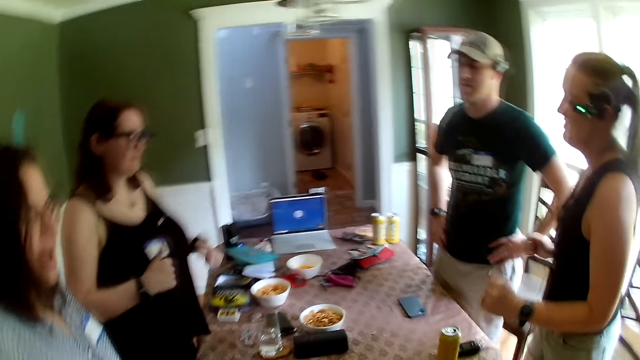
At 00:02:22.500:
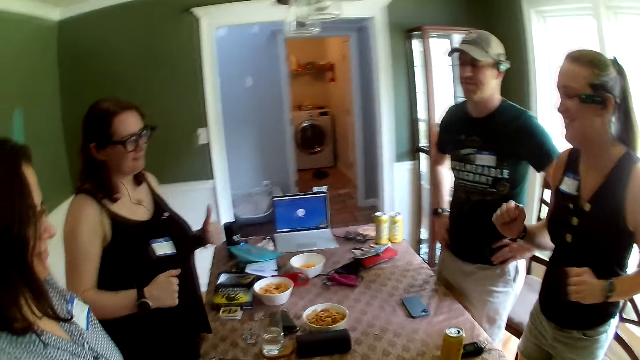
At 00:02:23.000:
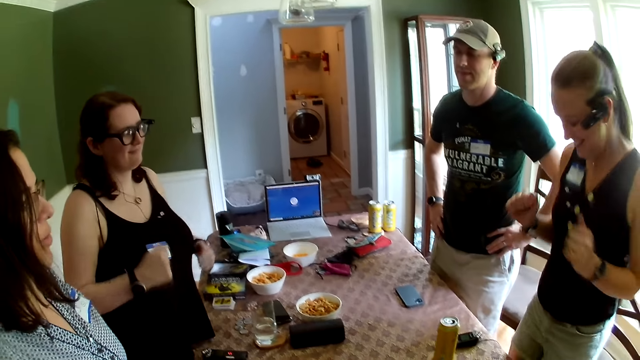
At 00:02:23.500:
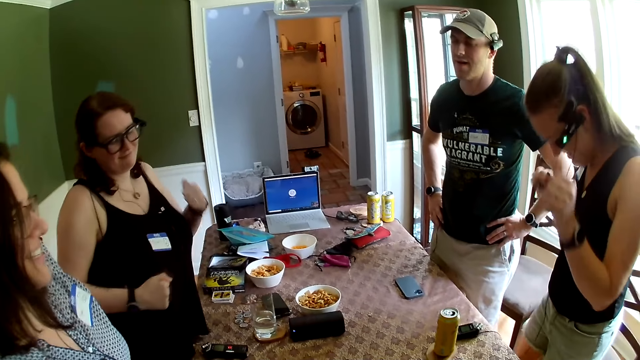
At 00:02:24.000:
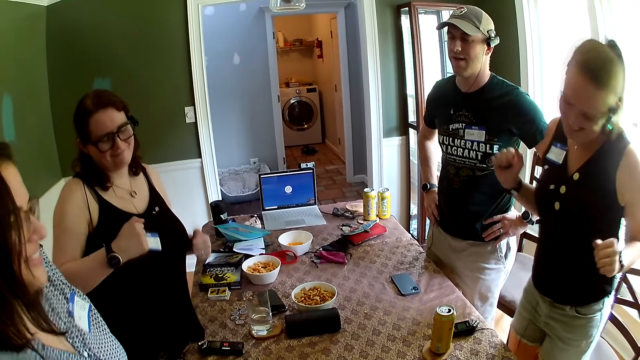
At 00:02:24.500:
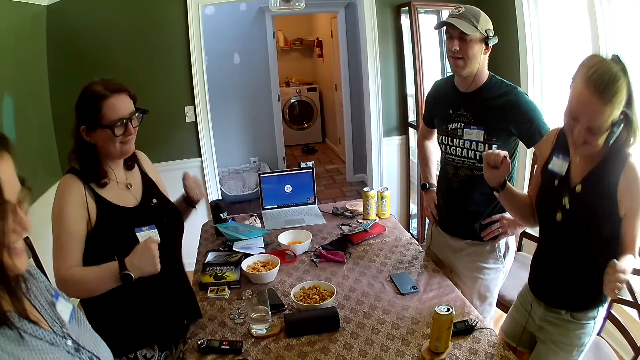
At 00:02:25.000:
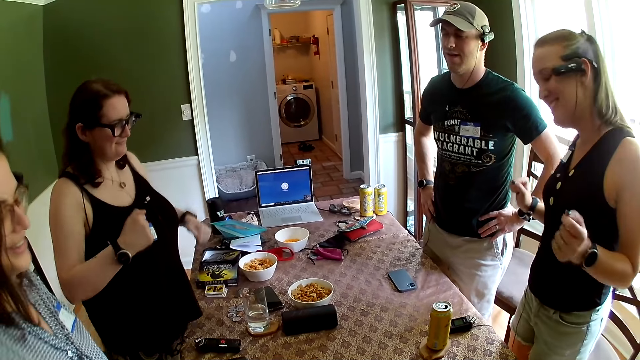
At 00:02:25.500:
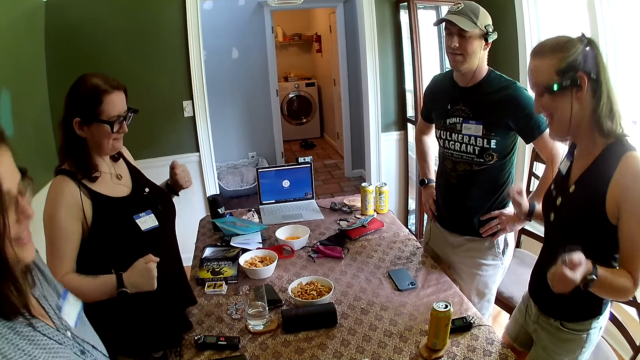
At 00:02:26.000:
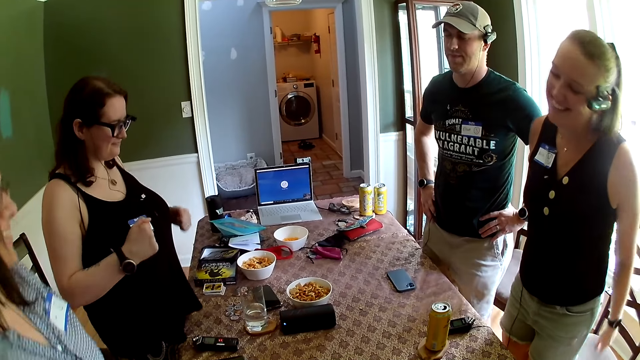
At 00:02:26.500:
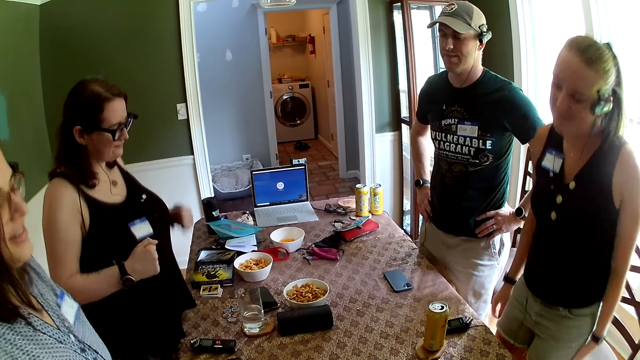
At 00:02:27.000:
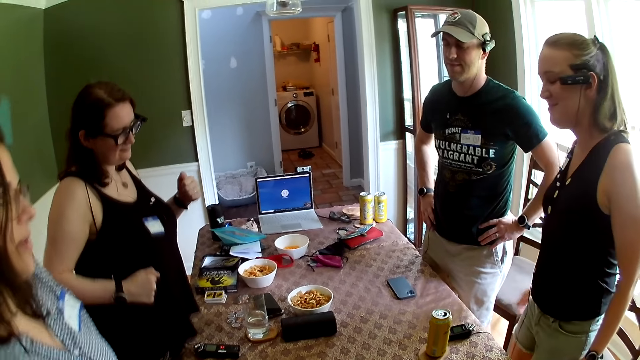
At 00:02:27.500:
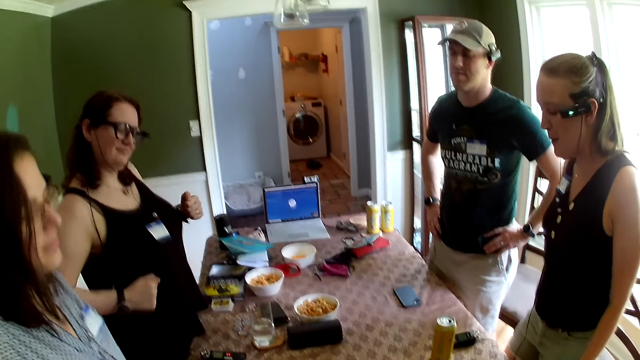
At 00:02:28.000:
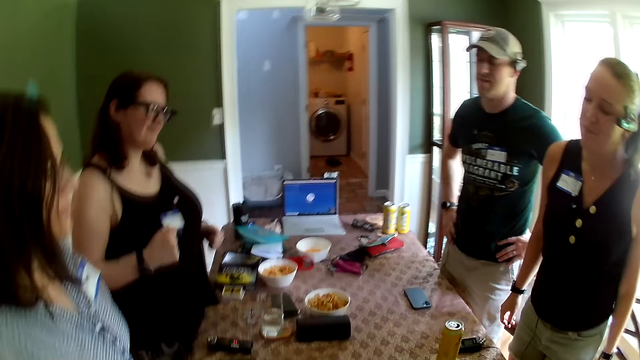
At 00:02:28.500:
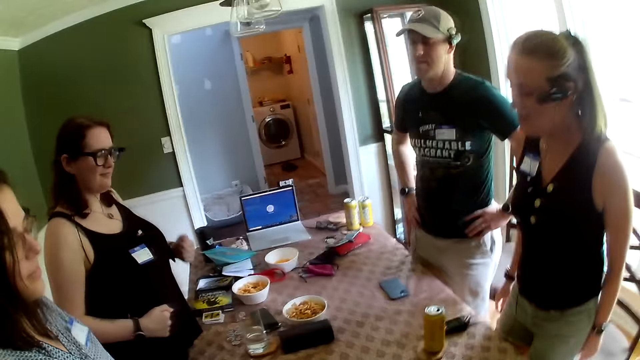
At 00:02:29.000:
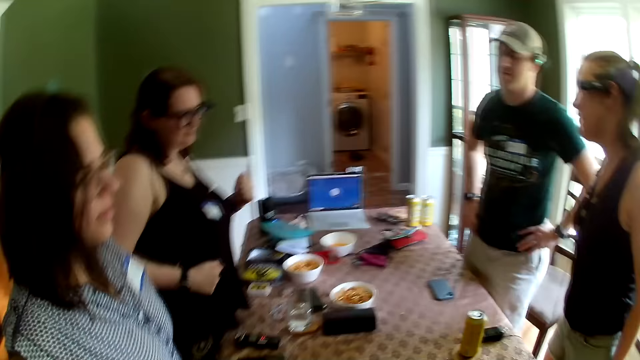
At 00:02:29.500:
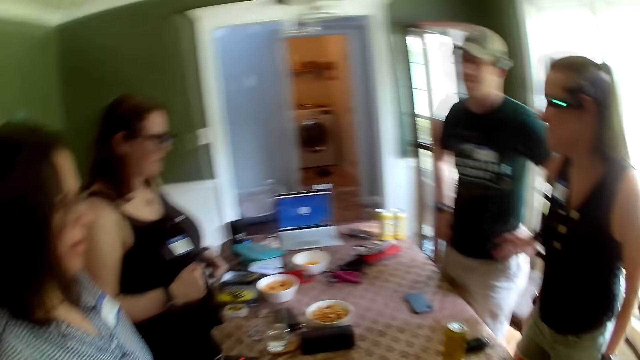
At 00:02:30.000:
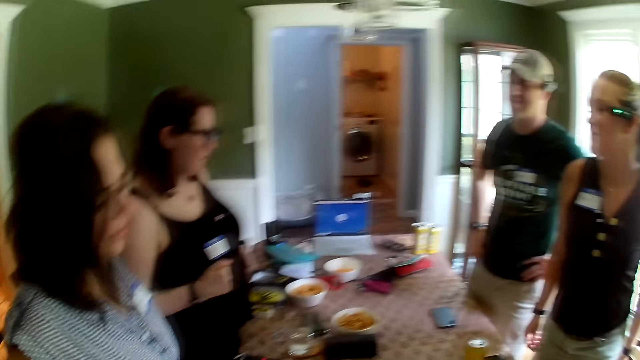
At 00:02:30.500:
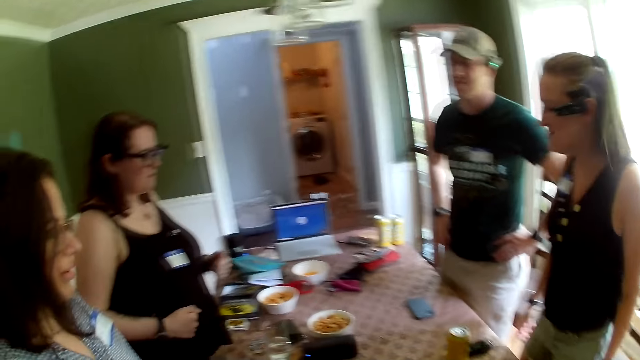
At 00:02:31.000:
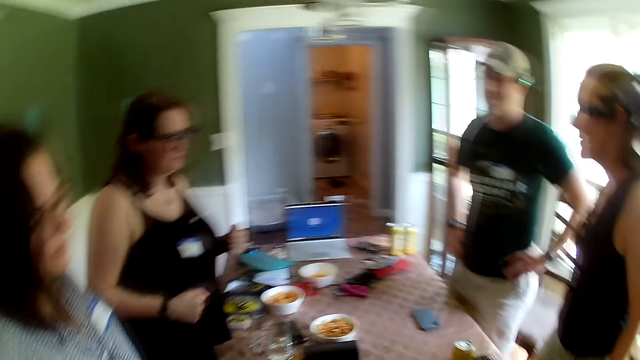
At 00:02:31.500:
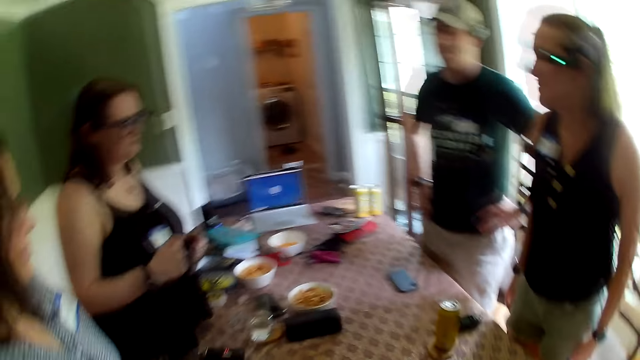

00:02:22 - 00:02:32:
A person dances. Another person converses with the first person. The other person dances.

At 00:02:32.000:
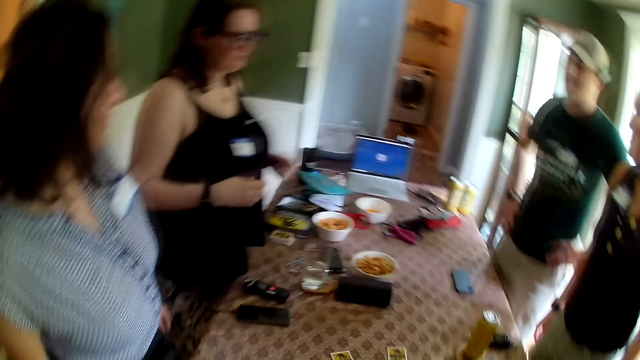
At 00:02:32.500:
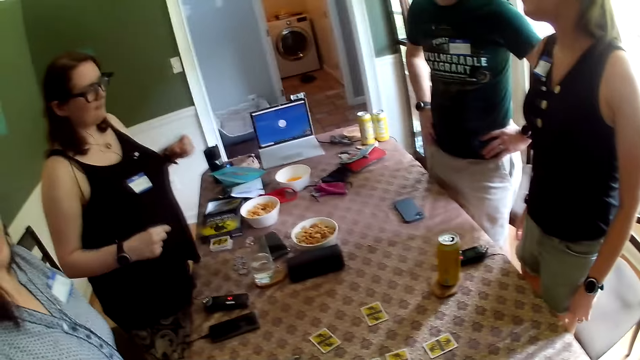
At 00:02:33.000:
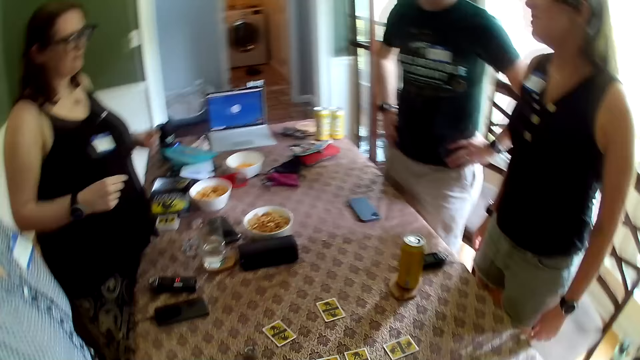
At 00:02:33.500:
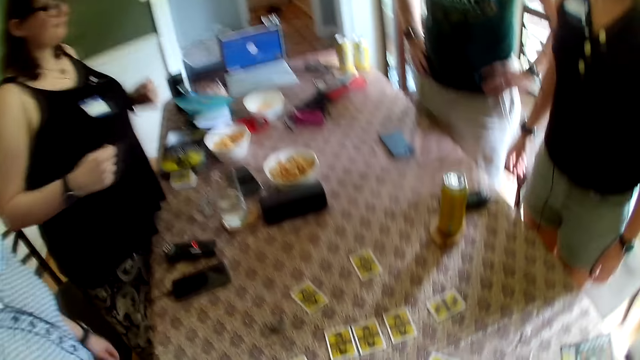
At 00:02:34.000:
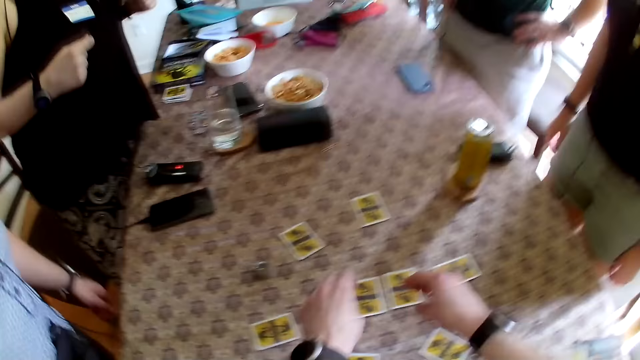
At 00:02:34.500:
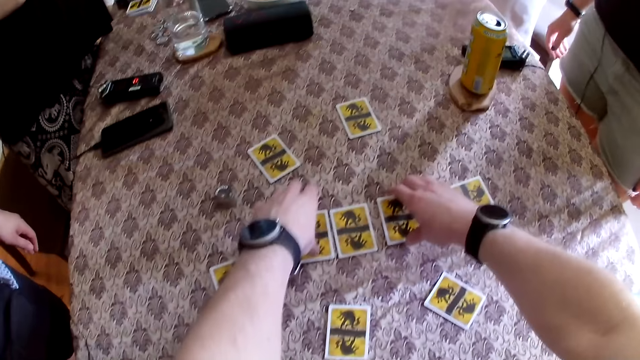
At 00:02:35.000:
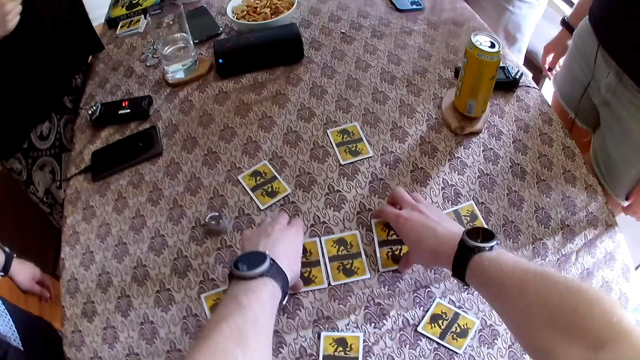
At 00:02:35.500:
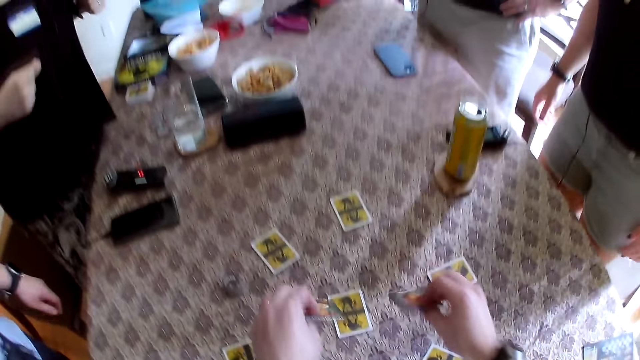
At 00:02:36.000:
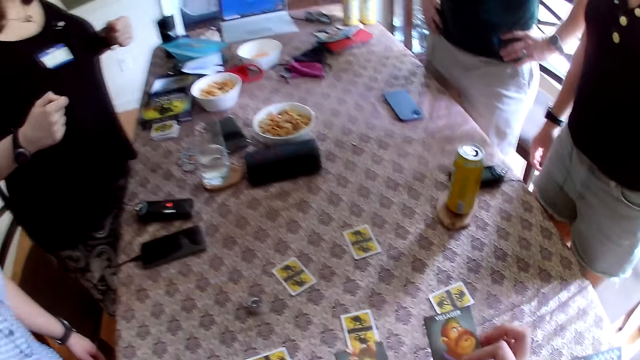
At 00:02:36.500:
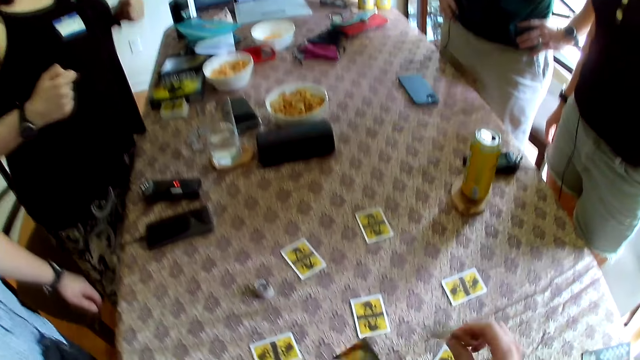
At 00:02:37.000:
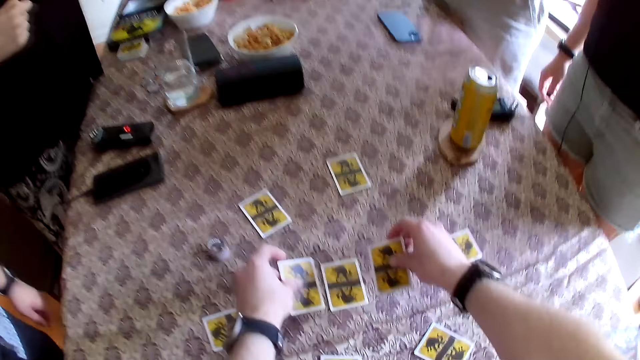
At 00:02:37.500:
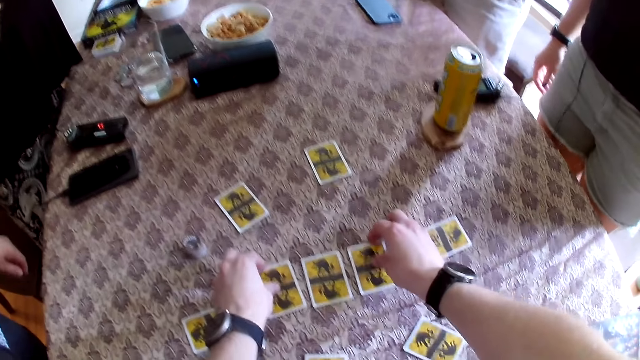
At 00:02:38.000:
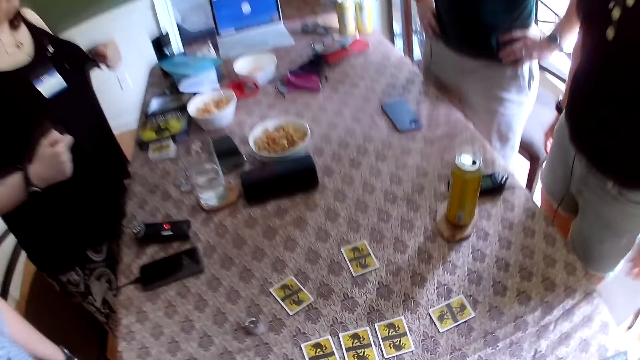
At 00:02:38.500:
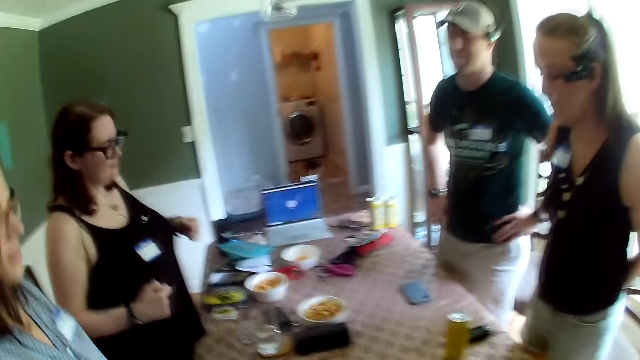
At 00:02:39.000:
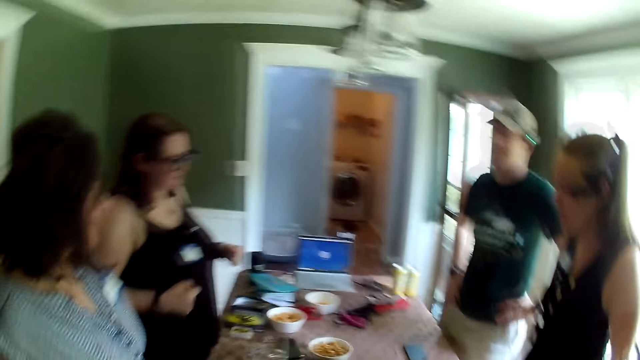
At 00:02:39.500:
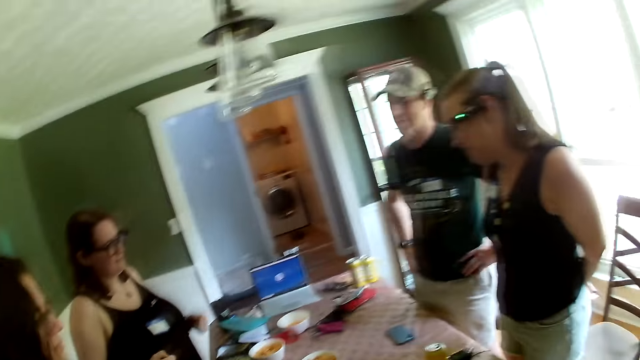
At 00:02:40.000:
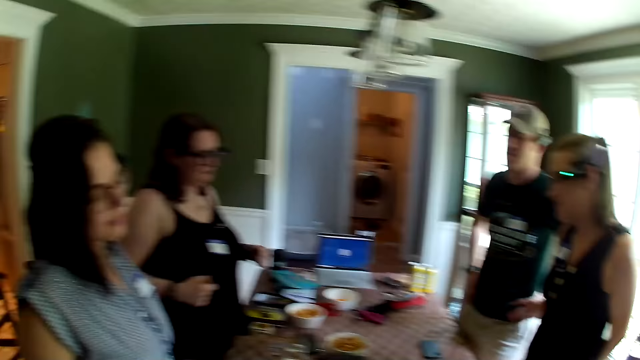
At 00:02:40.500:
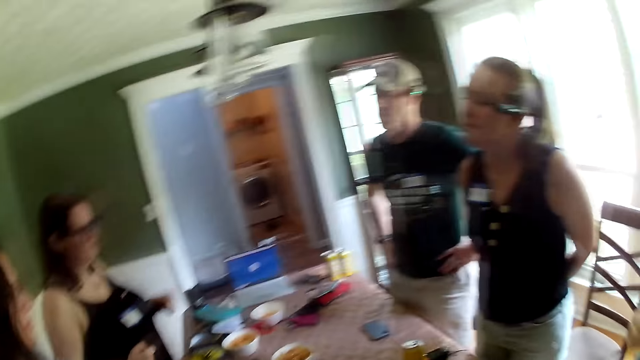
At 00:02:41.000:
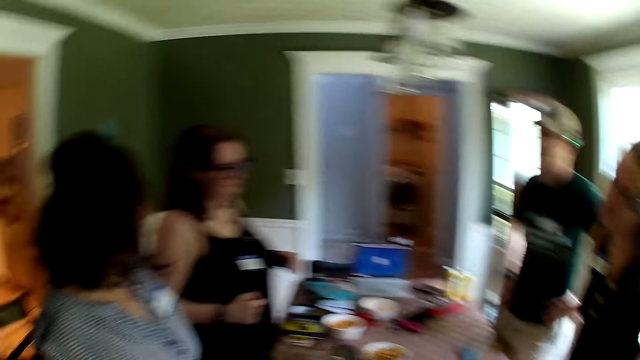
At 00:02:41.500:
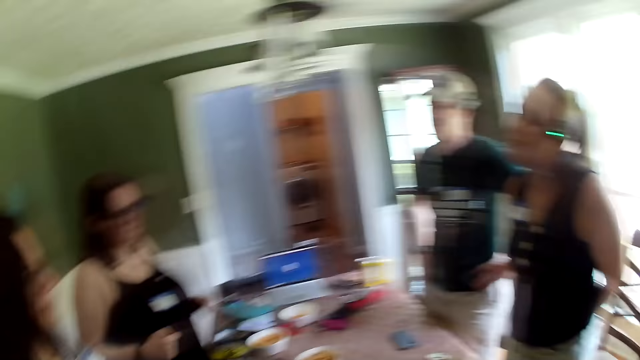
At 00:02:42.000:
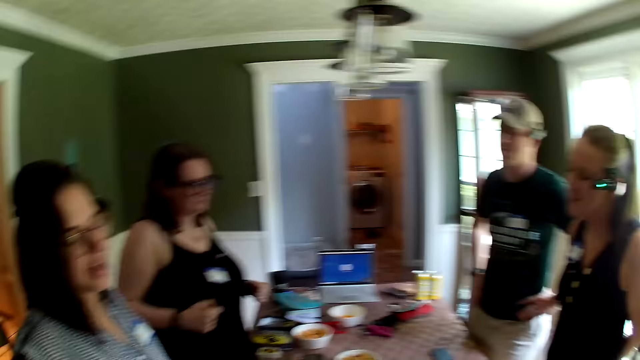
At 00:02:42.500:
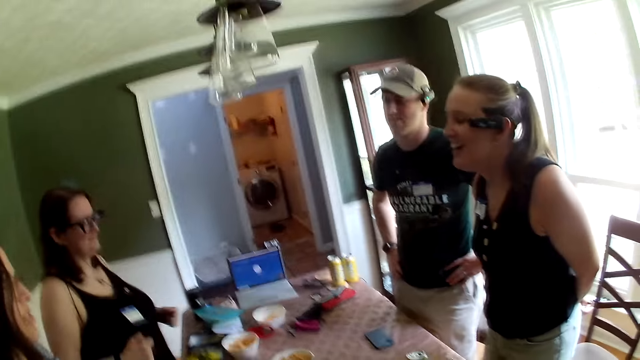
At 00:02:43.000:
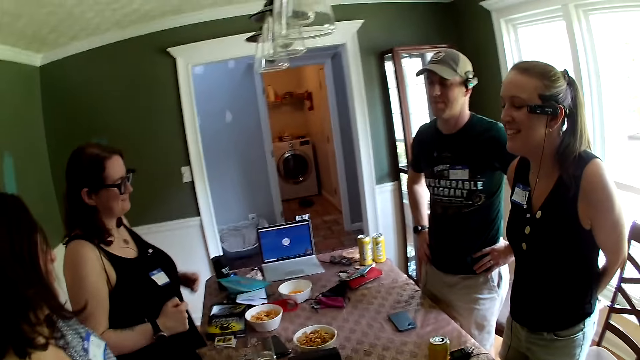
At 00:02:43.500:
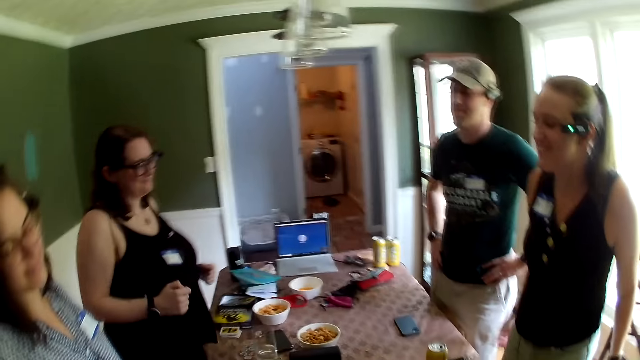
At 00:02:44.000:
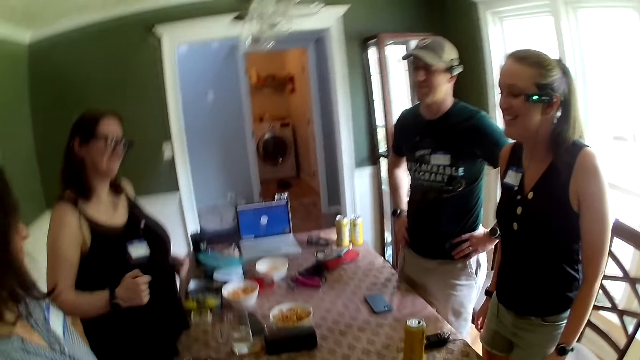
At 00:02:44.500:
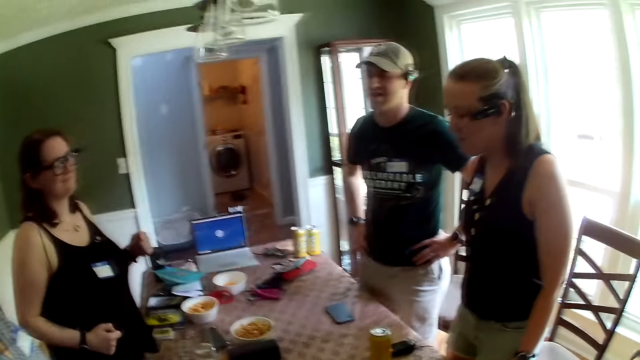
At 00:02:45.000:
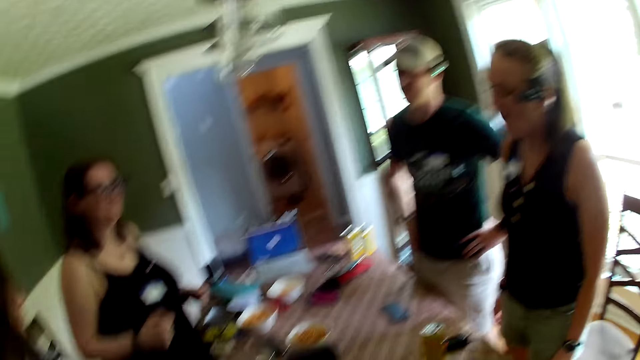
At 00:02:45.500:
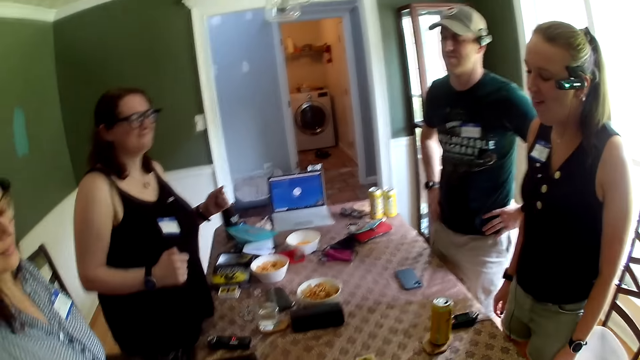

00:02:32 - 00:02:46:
The camera wearer picks the cards on the table. He flips the cards on the table with his hands. He drops the cards on the table with his hands. He dances. He converses with the group of people at the table.
